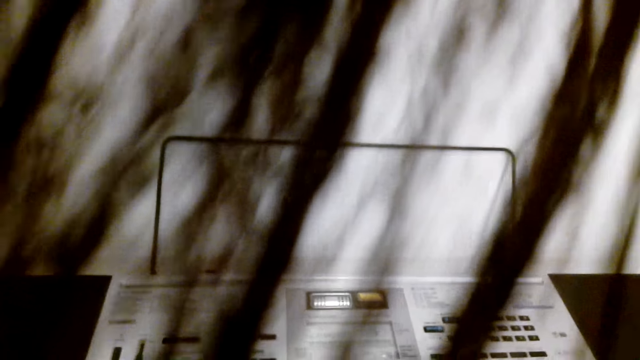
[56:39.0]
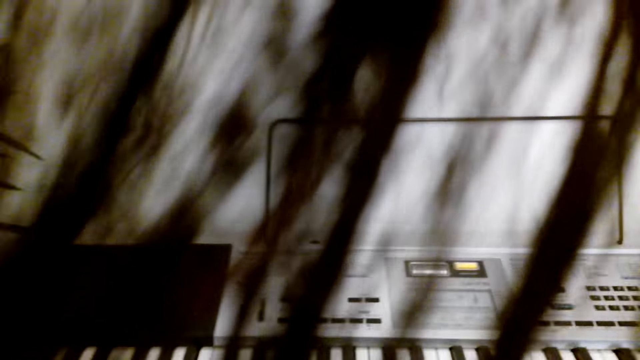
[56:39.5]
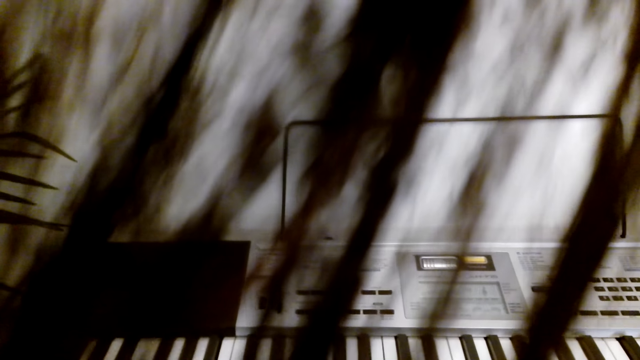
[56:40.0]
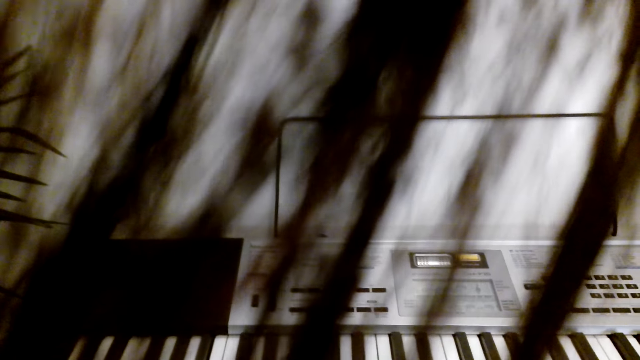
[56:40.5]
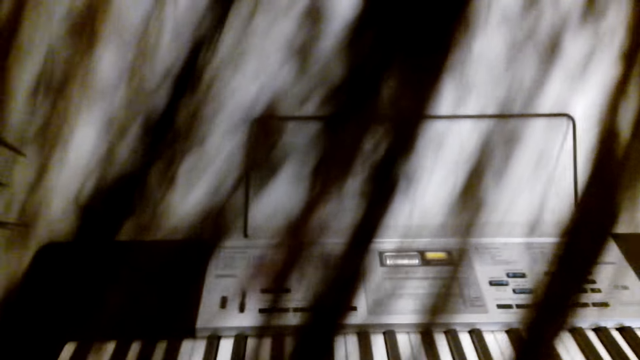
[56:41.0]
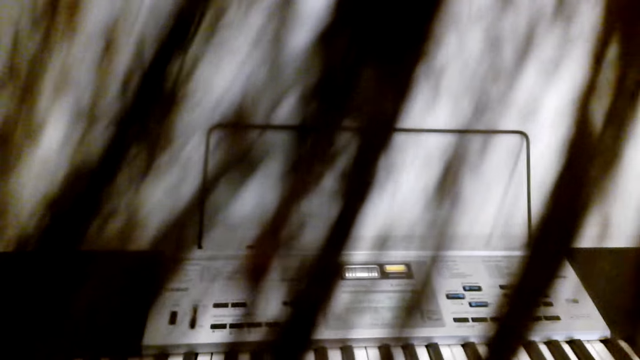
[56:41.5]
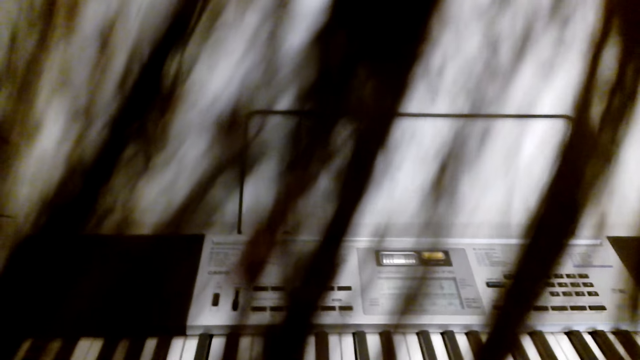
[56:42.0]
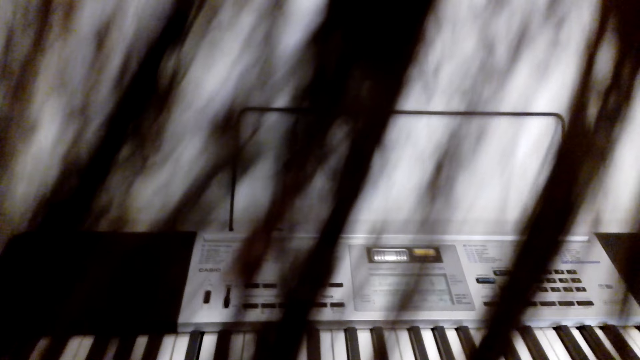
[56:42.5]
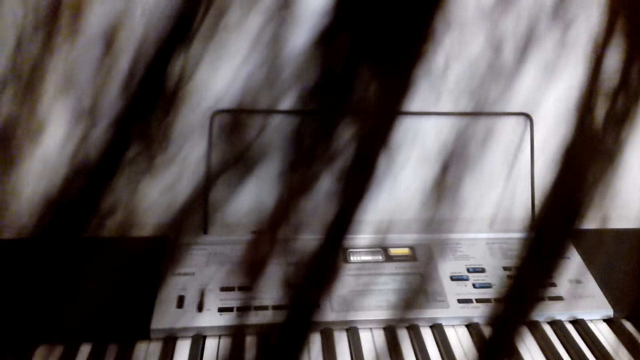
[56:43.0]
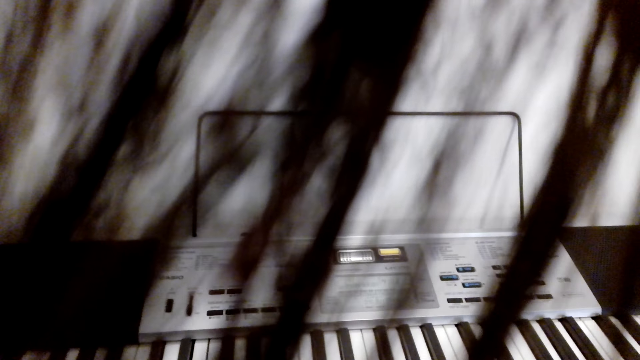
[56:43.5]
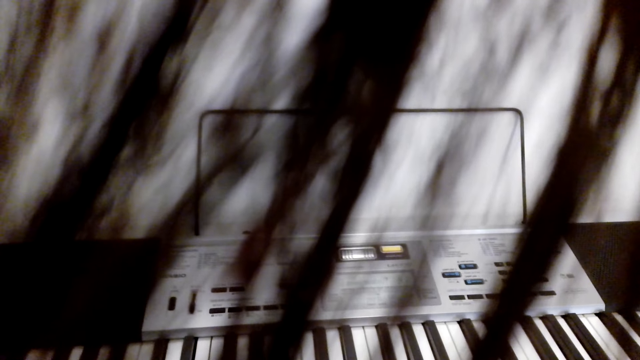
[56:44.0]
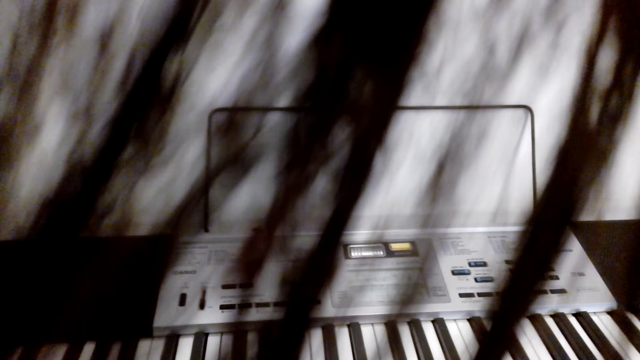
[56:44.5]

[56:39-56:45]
The camera wearer plays the piano.

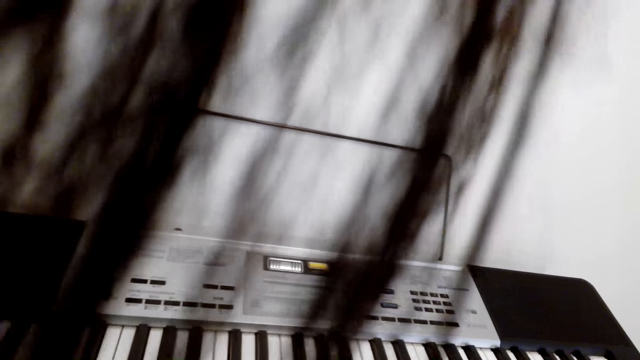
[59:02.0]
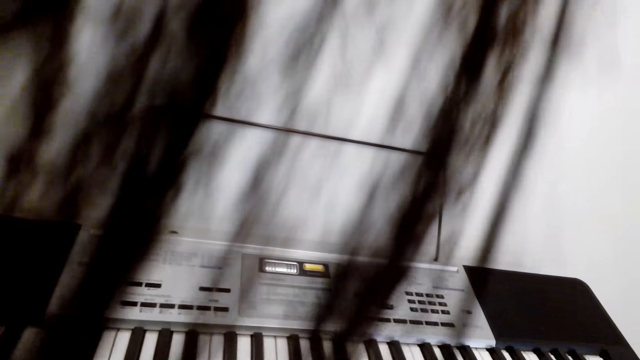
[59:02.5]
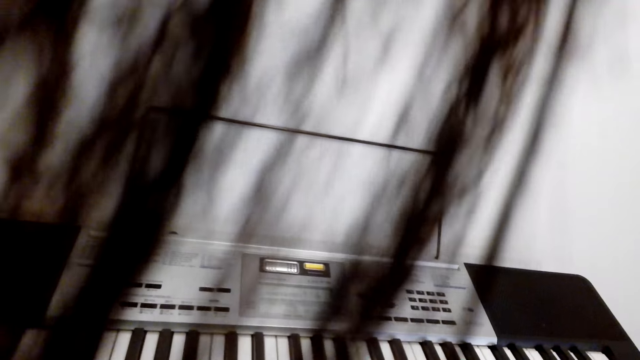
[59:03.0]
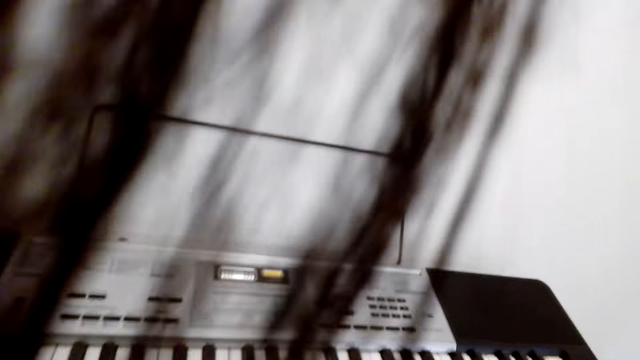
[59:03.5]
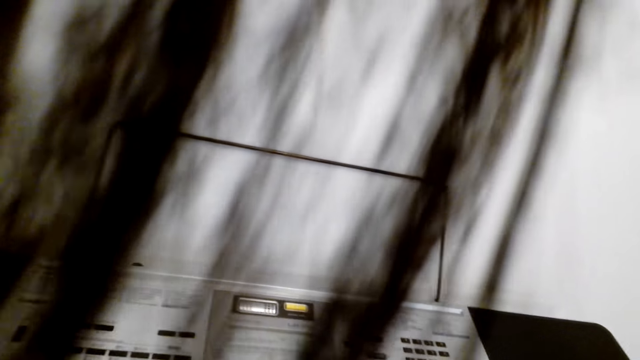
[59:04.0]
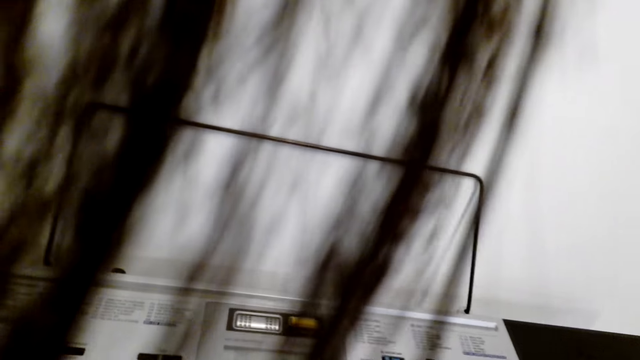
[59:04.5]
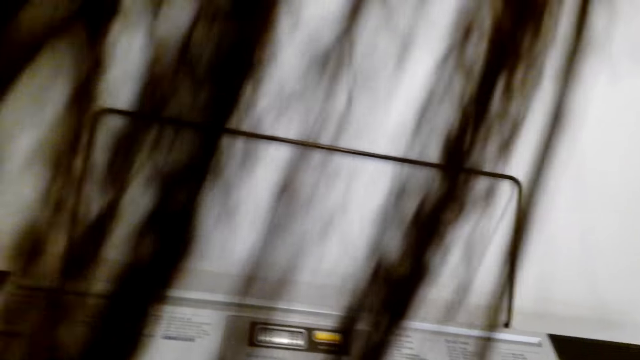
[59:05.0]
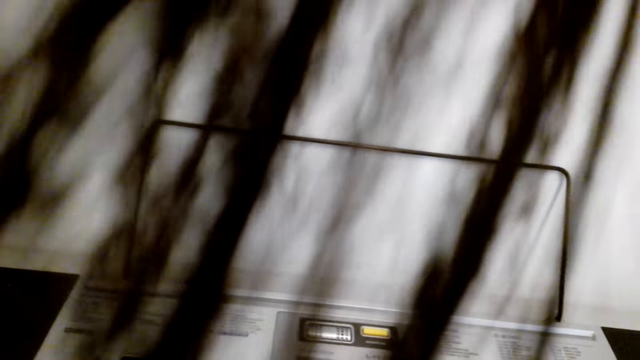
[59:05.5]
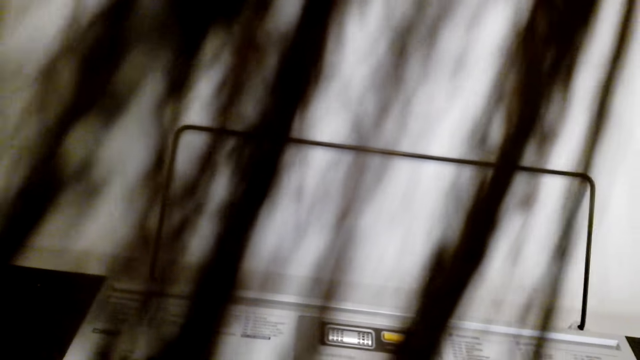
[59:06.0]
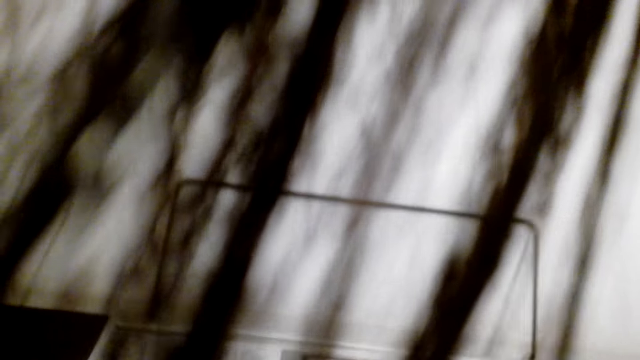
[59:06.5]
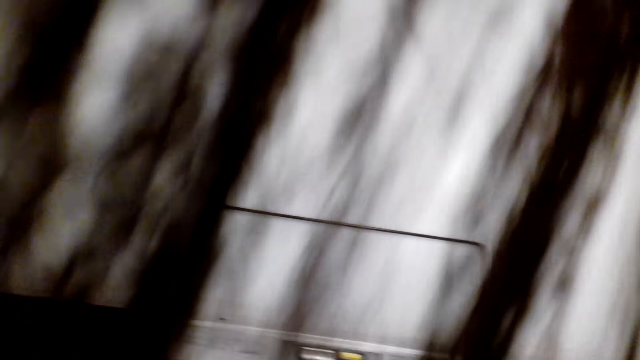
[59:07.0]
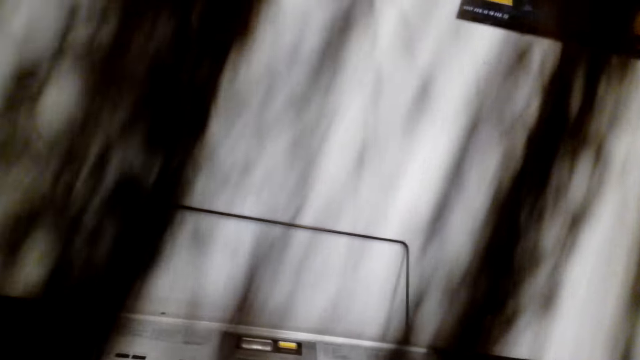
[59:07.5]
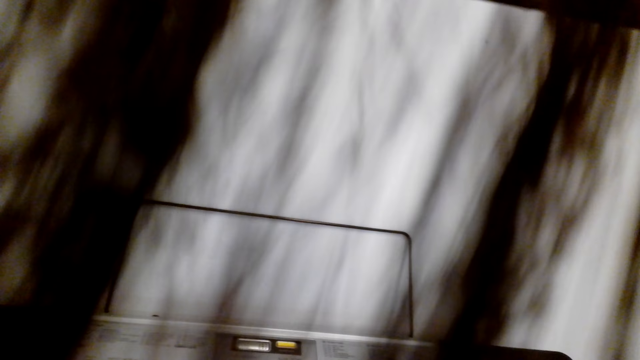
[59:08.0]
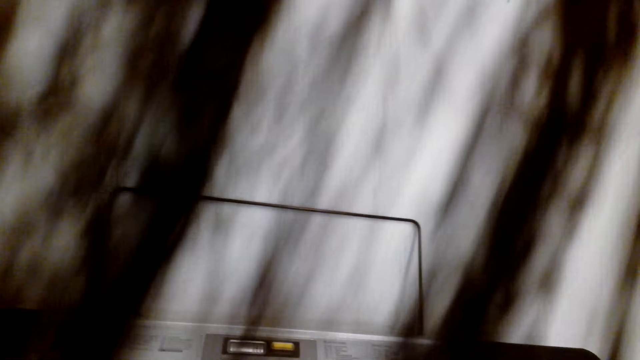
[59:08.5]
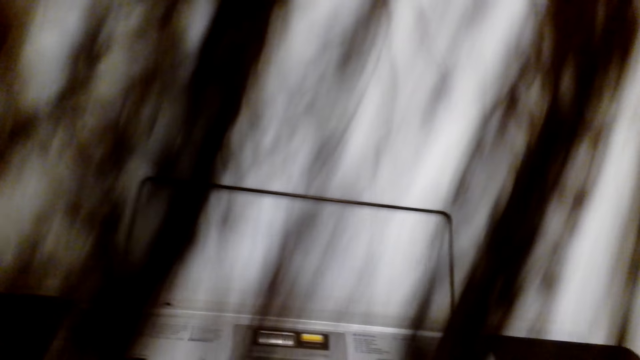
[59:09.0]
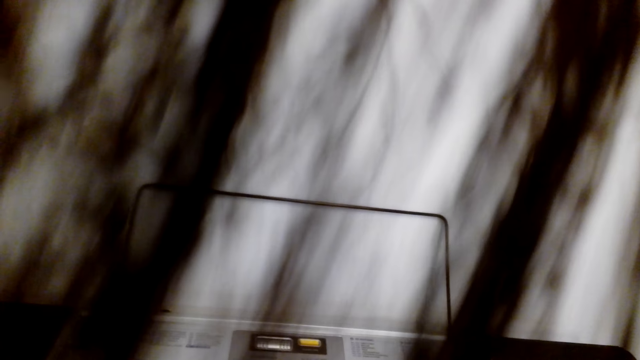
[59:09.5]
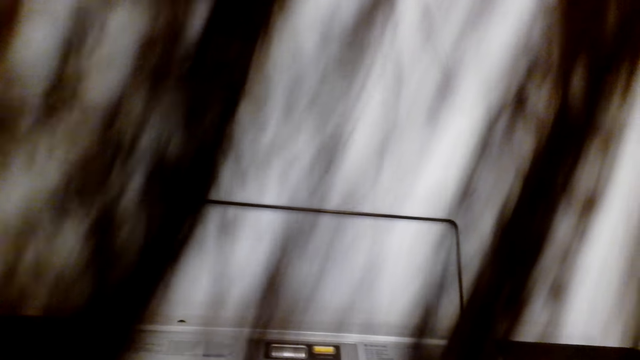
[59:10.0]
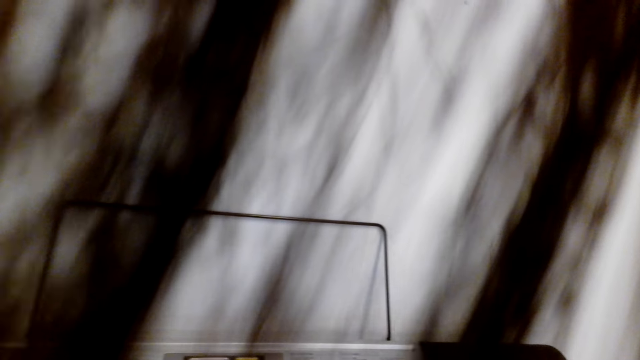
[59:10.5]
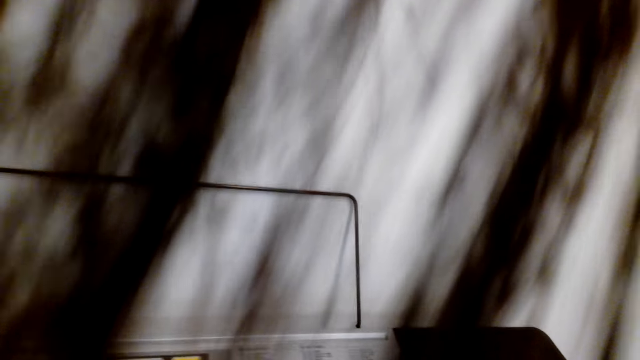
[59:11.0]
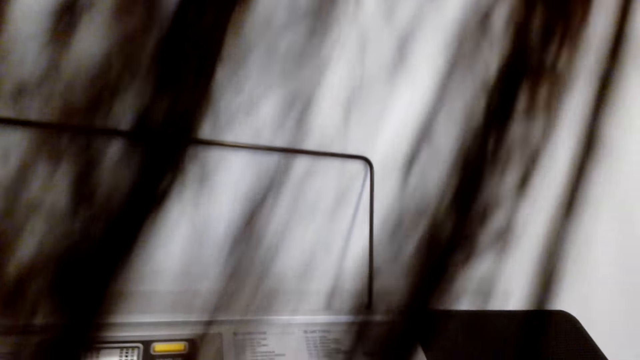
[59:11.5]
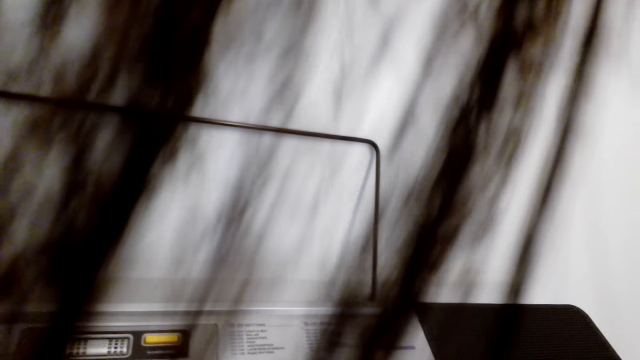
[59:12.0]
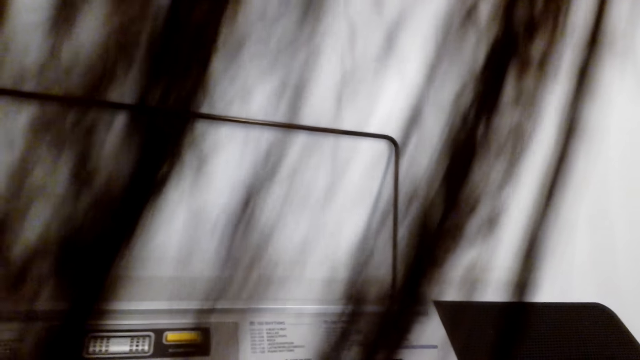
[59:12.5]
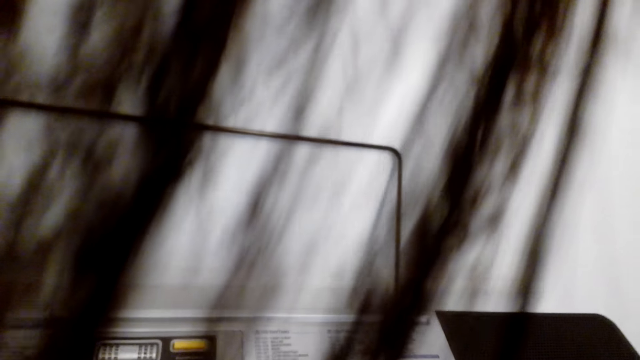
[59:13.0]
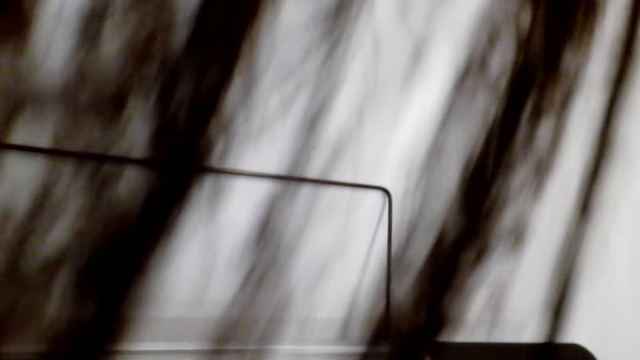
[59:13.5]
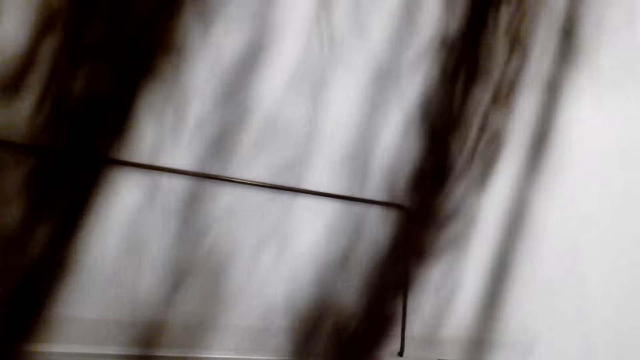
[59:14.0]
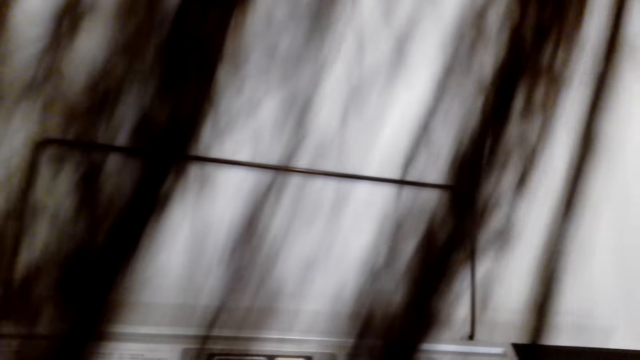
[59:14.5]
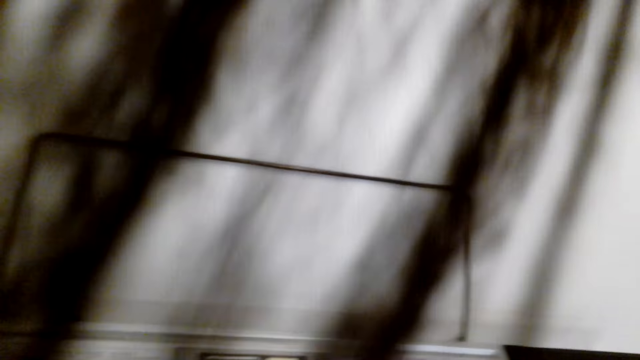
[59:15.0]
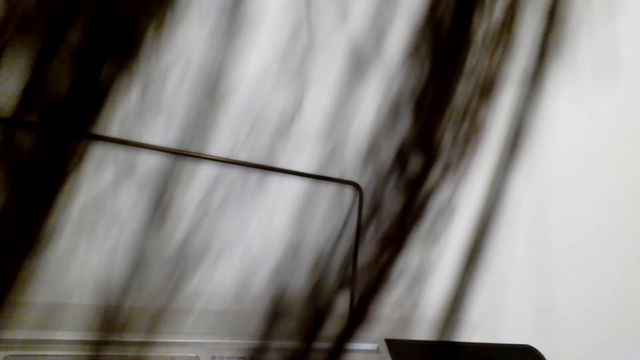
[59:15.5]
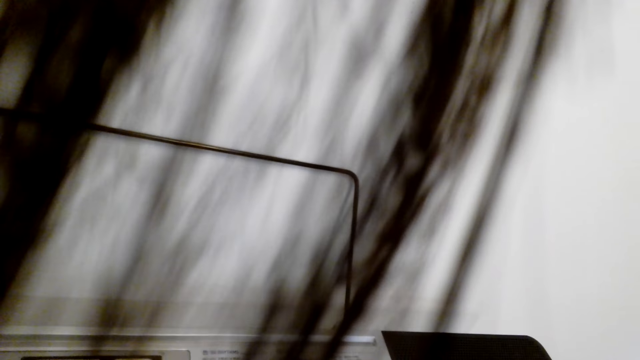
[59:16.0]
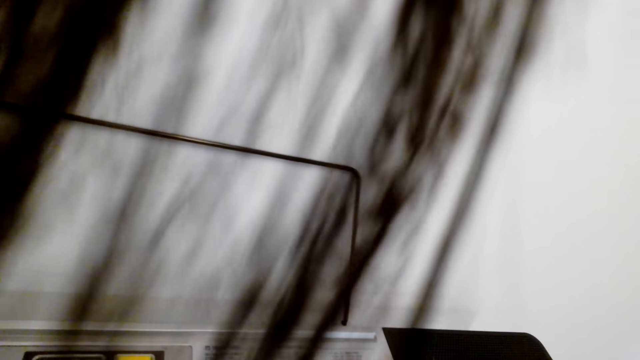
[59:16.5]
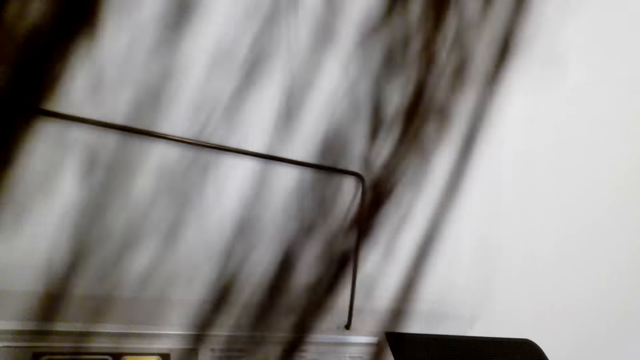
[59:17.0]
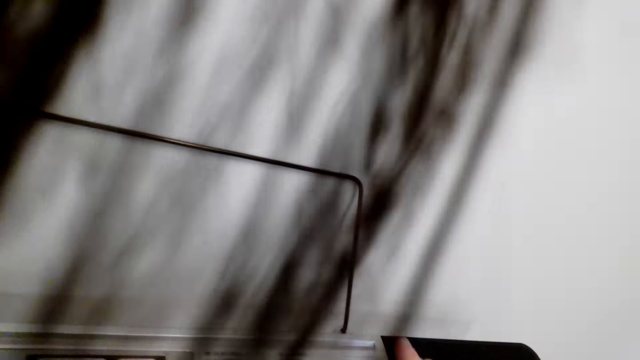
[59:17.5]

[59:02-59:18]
The camera wearer moves his body. He looks around and plays the keyboard.
